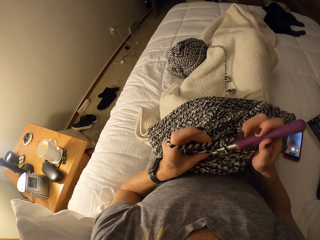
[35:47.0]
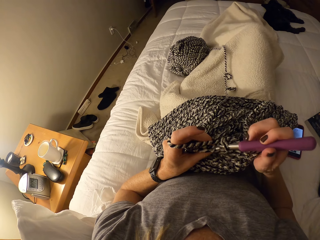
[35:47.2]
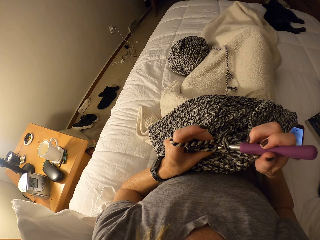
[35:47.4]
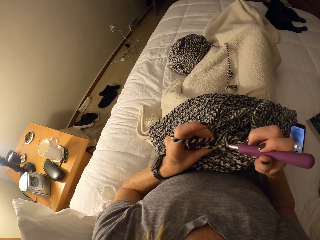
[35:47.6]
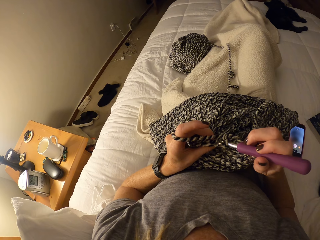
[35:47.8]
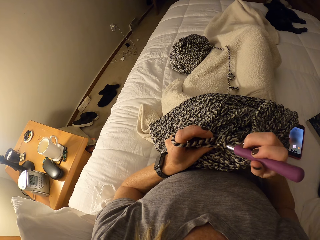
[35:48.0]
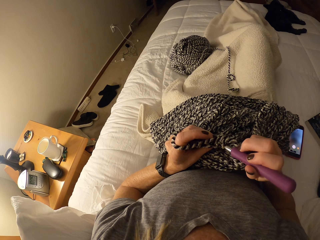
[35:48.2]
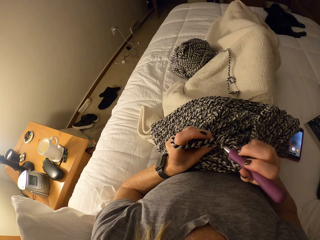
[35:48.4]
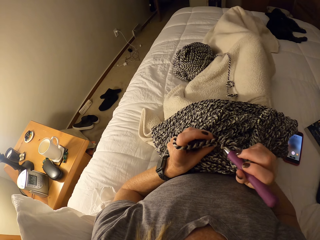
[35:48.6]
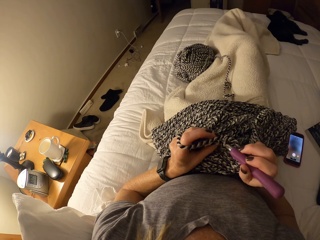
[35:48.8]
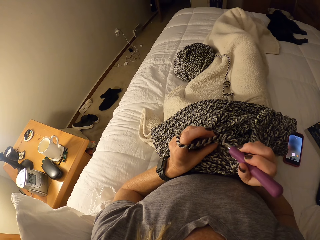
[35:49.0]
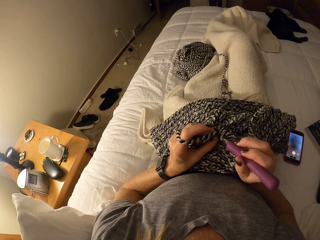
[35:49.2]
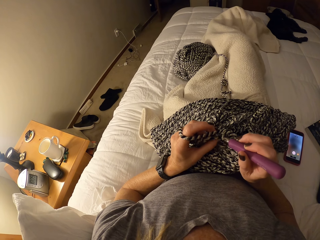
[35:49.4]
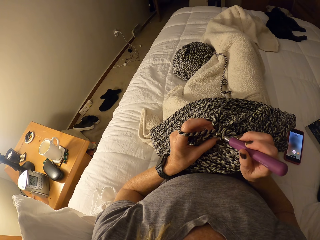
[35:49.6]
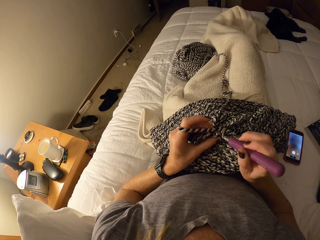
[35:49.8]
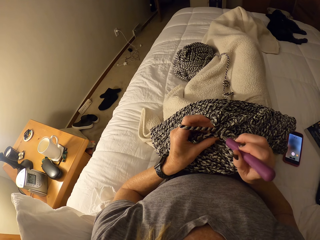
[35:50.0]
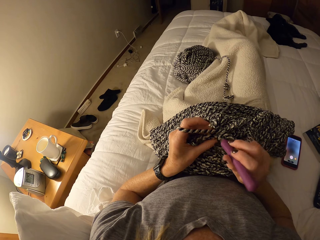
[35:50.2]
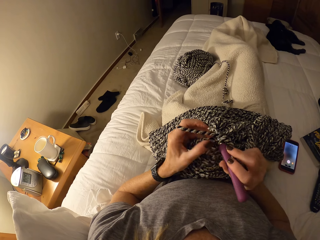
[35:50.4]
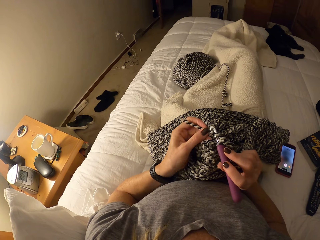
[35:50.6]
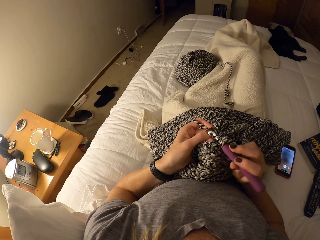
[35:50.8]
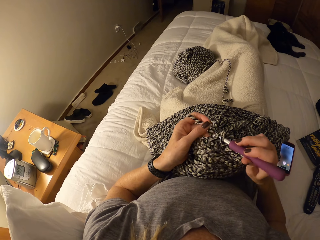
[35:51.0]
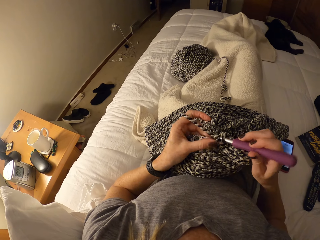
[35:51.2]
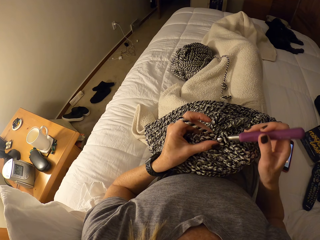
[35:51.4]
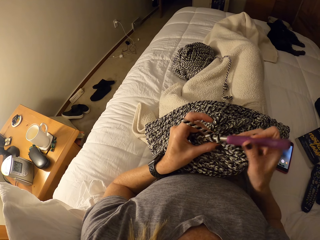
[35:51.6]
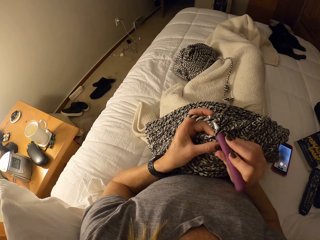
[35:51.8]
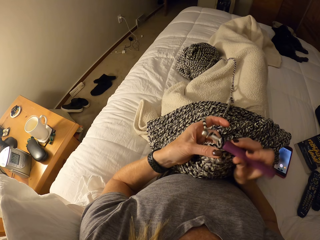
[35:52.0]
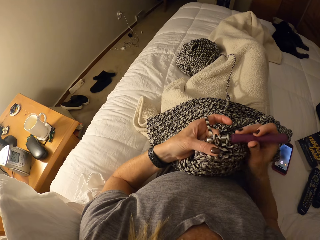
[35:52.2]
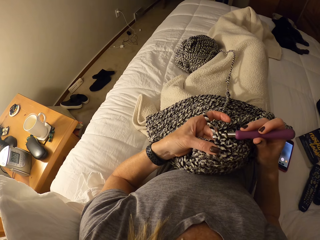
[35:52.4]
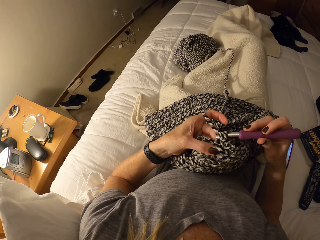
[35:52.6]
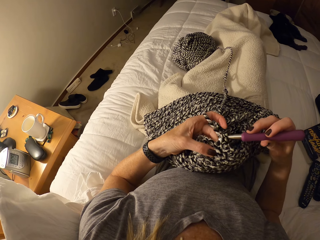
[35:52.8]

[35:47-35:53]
The camera wearer moves her legs covered with a blanket.

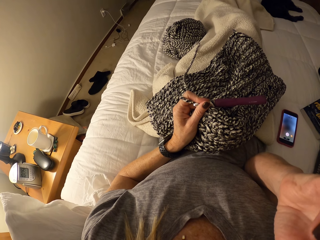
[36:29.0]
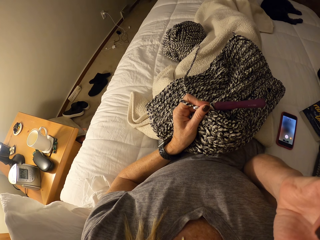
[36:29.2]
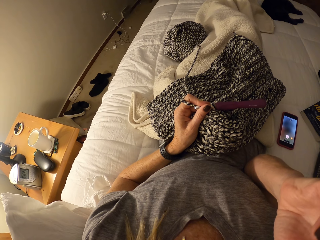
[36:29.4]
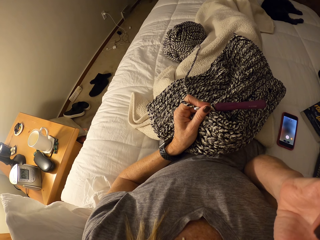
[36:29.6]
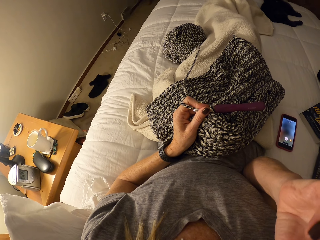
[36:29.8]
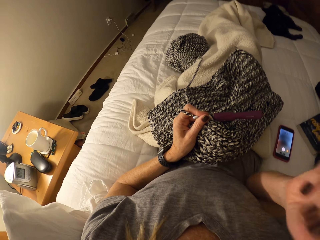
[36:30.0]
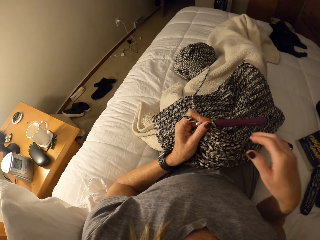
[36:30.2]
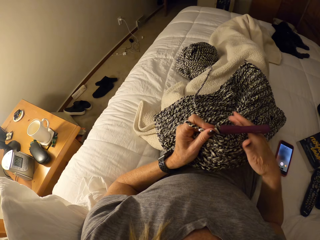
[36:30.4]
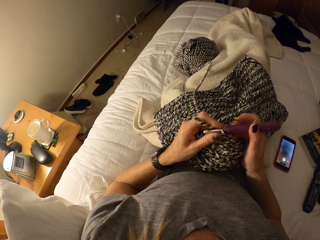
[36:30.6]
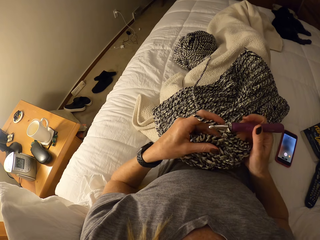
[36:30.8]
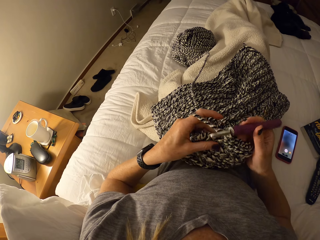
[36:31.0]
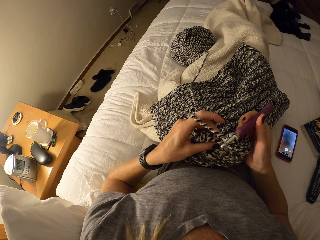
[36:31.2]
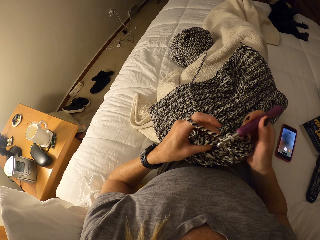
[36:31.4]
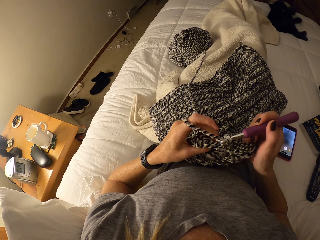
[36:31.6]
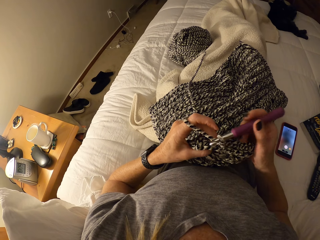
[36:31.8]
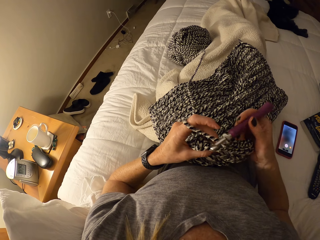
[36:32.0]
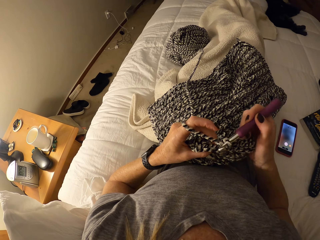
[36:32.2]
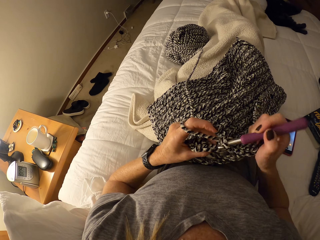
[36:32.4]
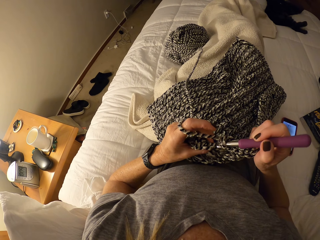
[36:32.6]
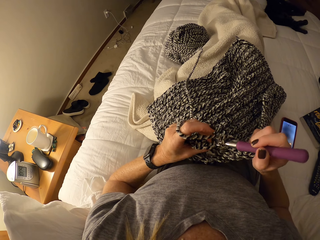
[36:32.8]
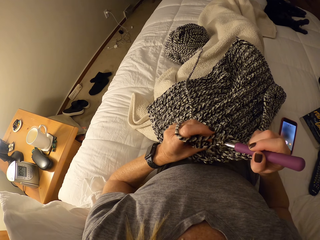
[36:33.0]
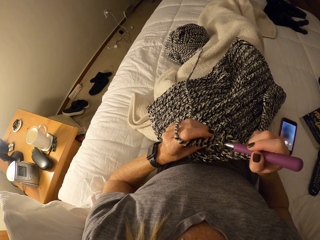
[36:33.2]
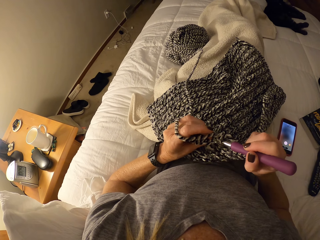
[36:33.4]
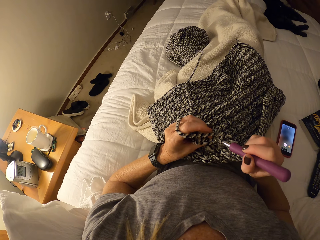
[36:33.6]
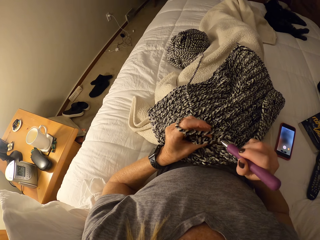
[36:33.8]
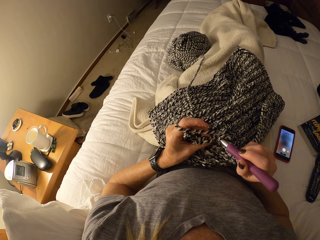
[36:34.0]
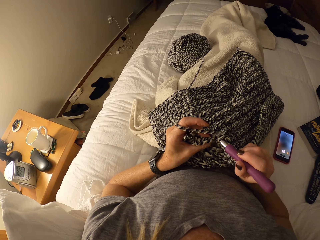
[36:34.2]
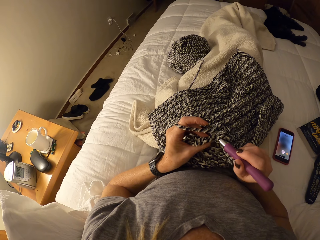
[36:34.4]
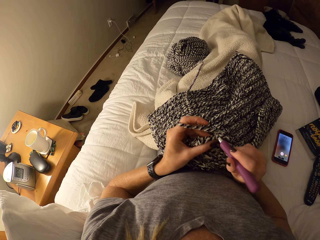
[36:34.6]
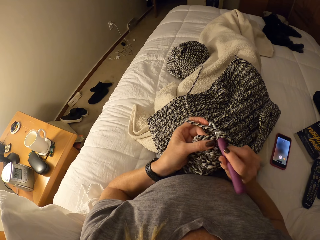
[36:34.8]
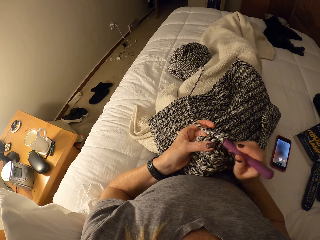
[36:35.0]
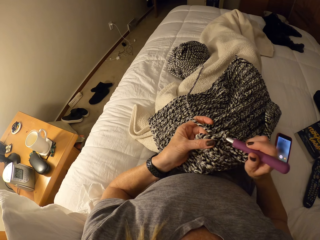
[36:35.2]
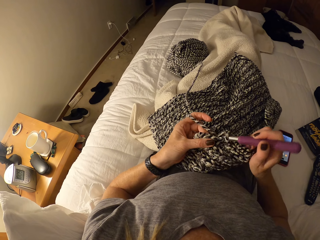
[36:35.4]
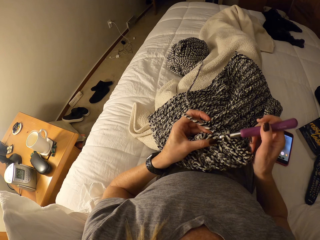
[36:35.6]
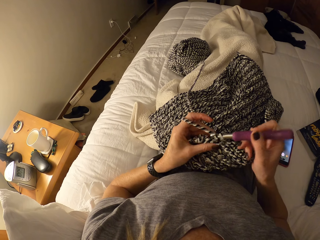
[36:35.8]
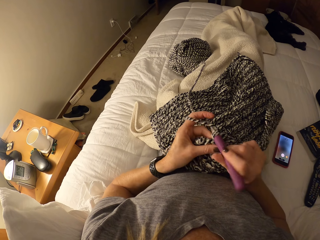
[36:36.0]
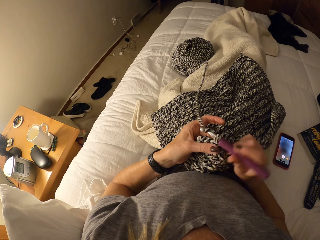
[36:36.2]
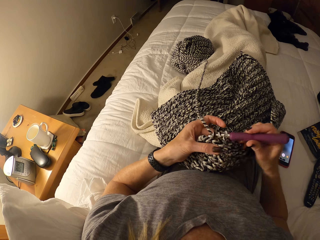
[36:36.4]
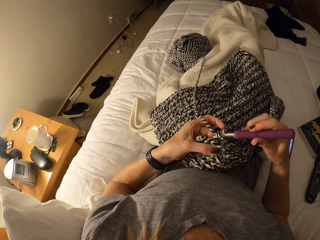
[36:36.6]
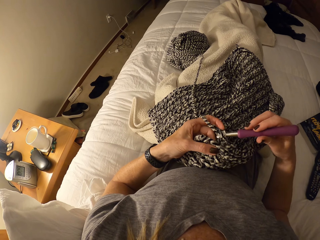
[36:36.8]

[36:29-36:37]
The camera wearer touches her face. She holds the crochet hook. She crochets the yarn with the crochet hook.

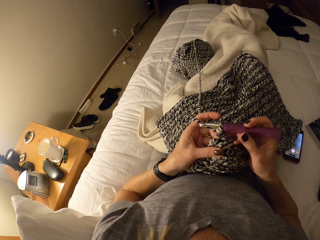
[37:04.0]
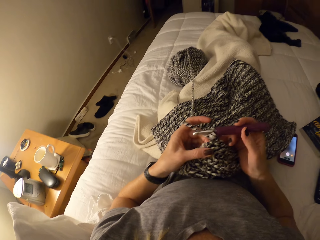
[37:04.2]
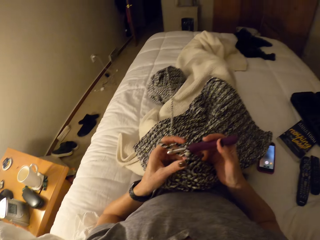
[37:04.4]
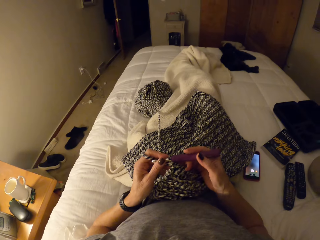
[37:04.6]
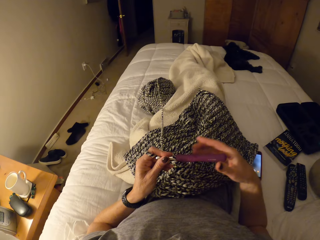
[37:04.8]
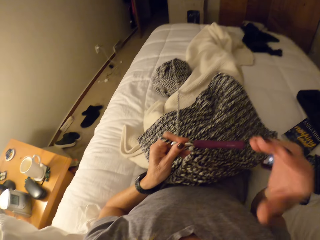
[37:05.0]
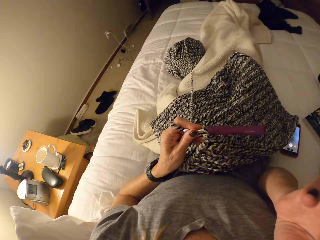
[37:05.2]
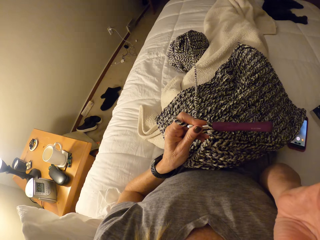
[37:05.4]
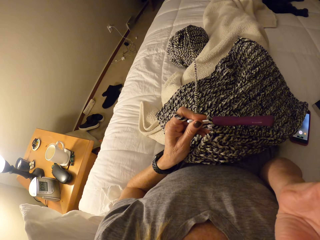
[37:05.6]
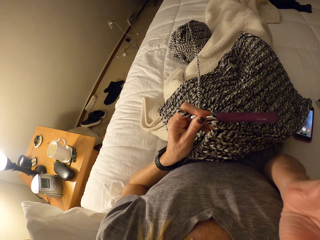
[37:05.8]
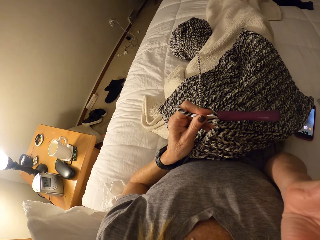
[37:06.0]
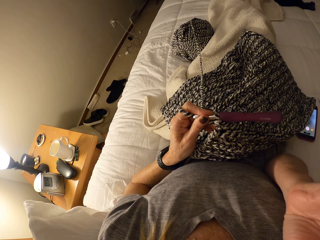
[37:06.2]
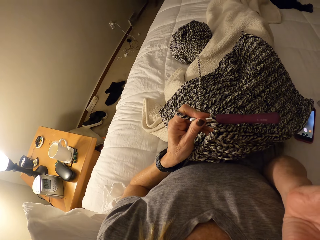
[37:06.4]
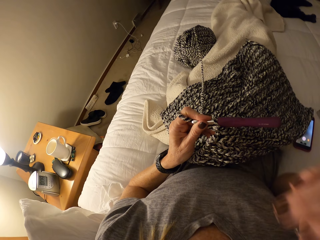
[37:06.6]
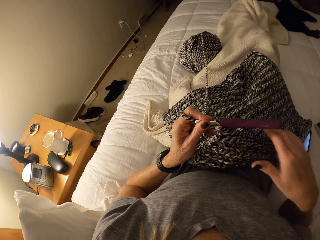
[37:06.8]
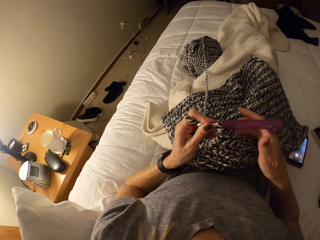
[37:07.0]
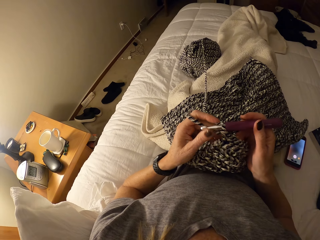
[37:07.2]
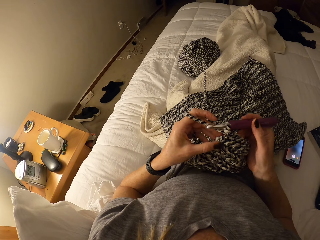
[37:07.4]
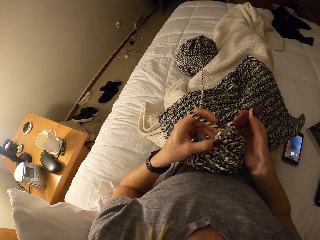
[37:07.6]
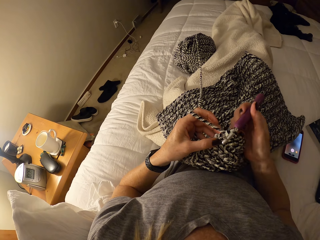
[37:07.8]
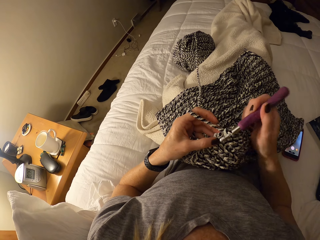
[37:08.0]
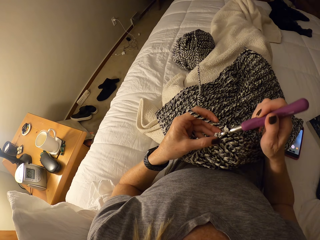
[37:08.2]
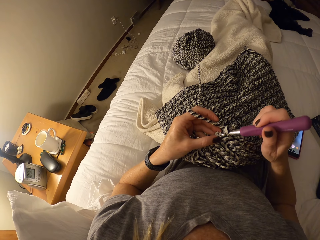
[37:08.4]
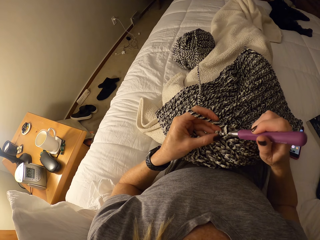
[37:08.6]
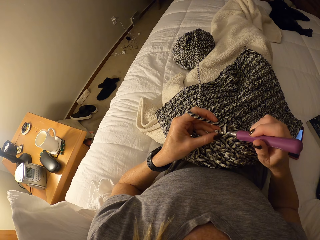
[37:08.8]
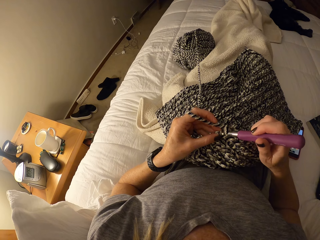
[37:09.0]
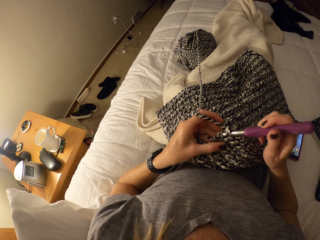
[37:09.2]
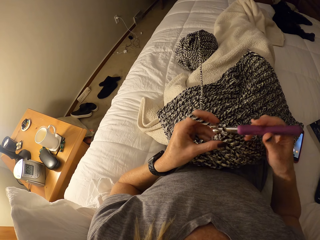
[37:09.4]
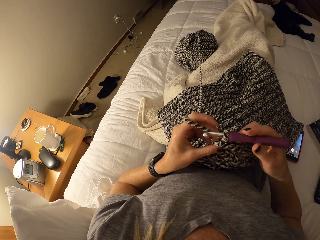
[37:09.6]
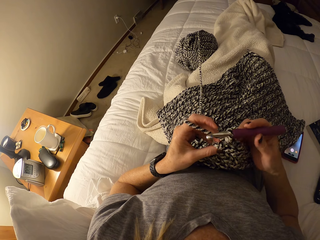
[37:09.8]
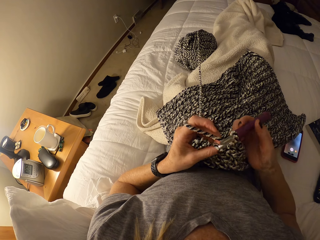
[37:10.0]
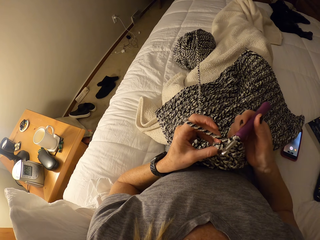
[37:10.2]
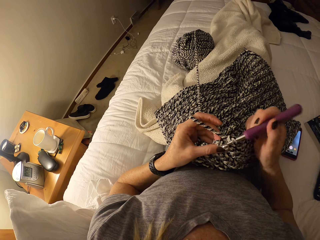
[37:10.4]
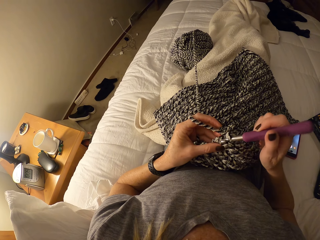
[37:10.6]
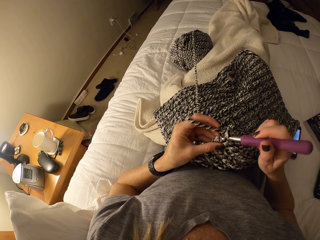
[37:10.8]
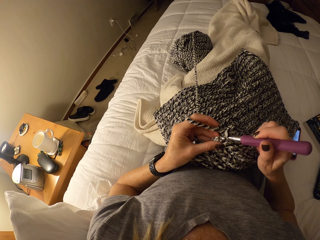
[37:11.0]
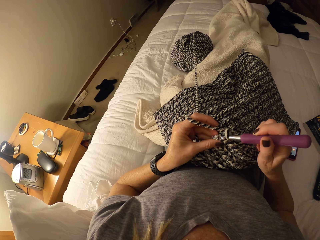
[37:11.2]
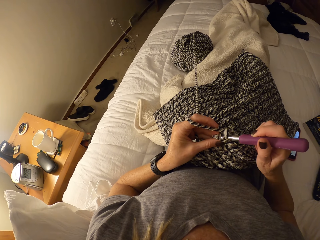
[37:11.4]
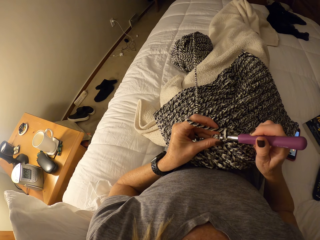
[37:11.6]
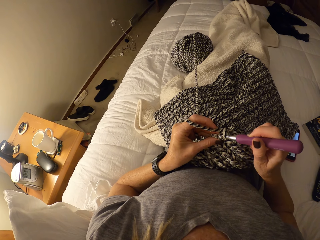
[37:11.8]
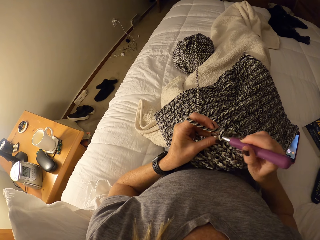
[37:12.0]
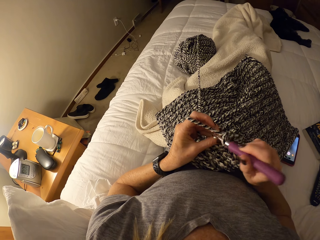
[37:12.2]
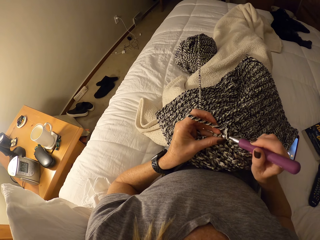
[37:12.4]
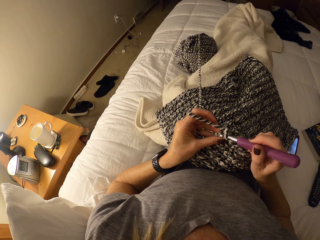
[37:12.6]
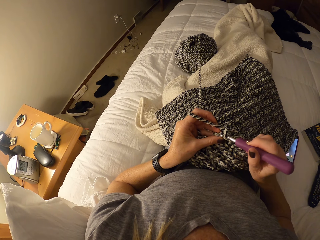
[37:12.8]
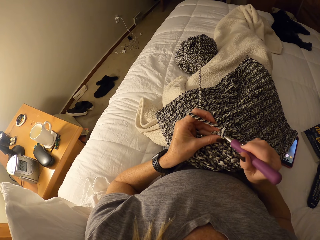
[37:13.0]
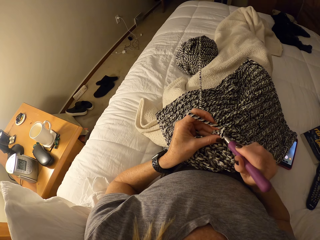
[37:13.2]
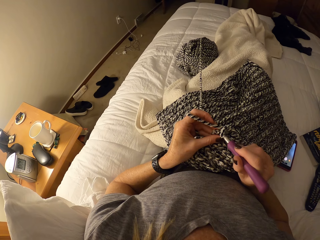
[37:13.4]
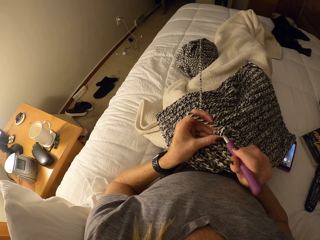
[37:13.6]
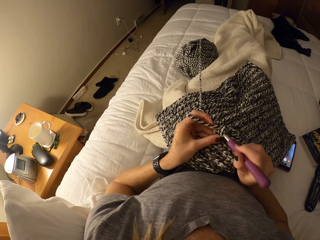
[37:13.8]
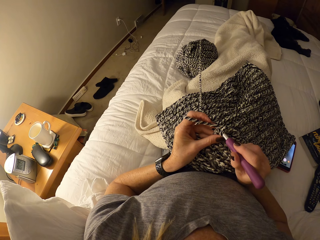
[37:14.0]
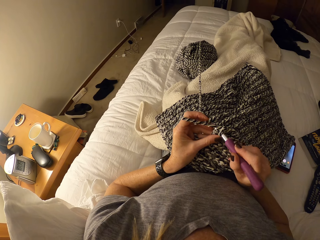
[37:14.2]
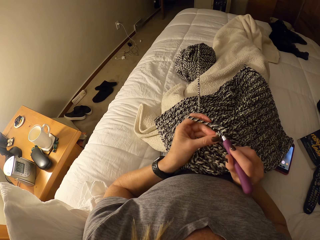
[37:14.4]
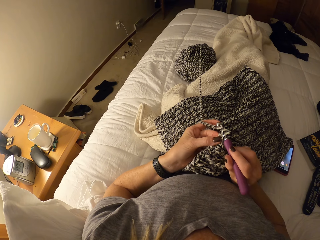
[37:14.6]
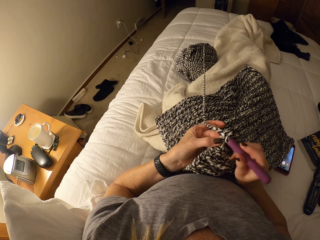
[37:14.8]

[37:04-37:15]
The camera wearer touches her face. She crochets the yarn with the crochet hook. She holds the crochet hook.
